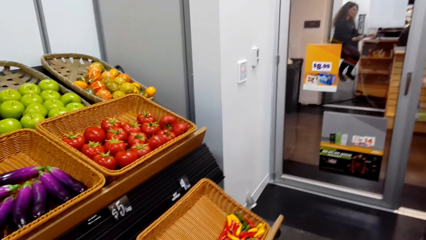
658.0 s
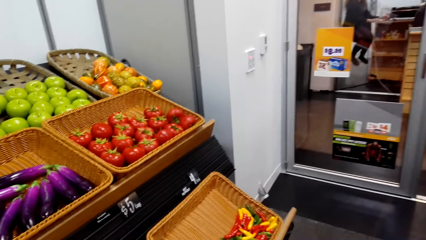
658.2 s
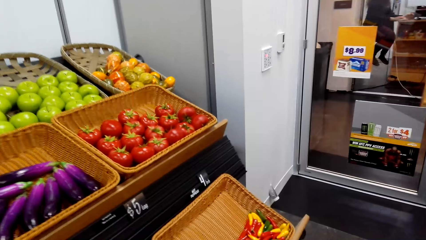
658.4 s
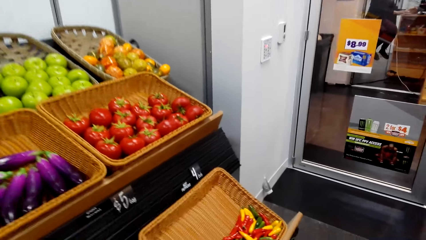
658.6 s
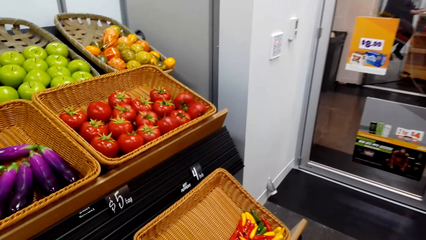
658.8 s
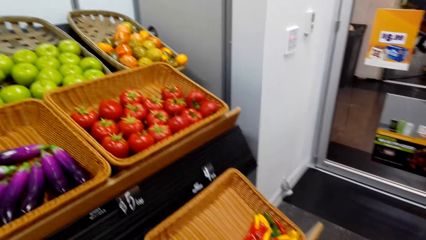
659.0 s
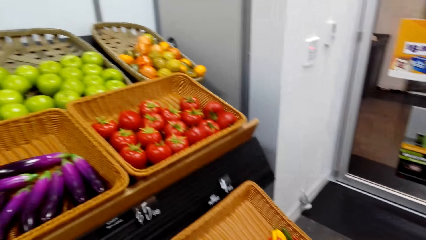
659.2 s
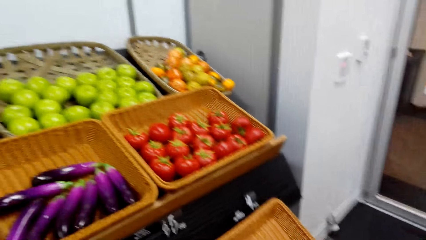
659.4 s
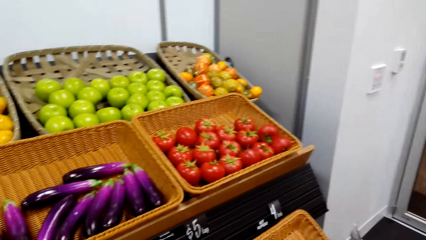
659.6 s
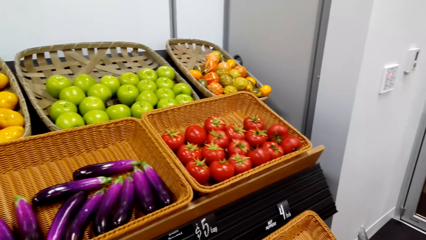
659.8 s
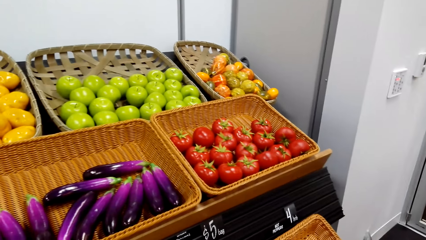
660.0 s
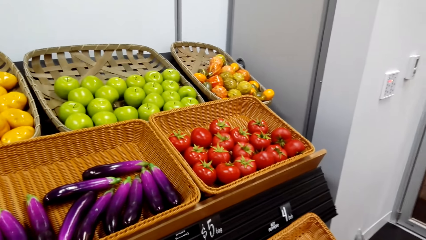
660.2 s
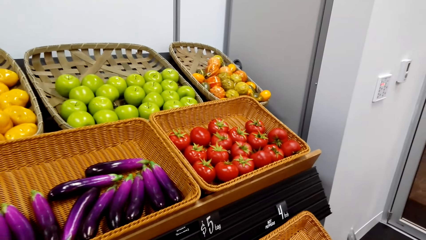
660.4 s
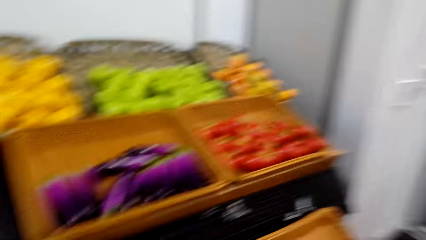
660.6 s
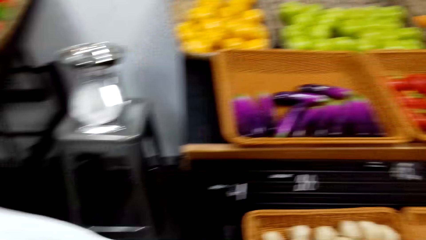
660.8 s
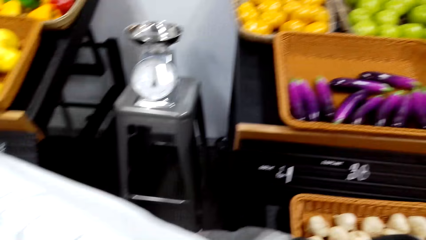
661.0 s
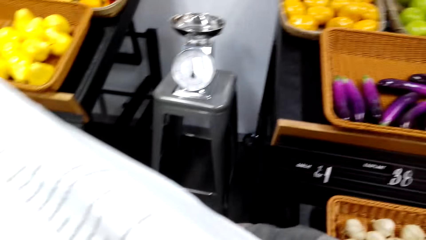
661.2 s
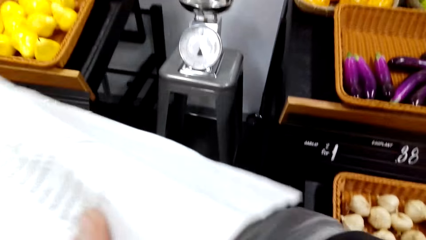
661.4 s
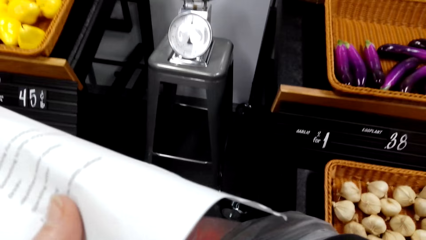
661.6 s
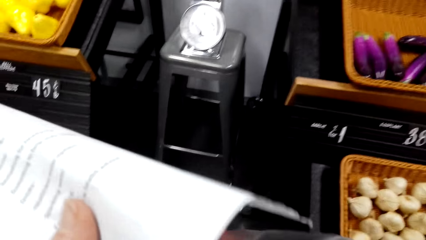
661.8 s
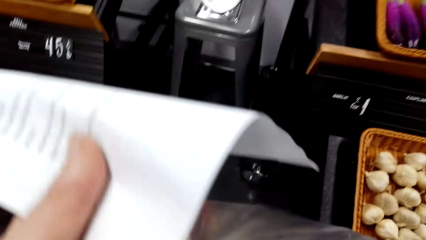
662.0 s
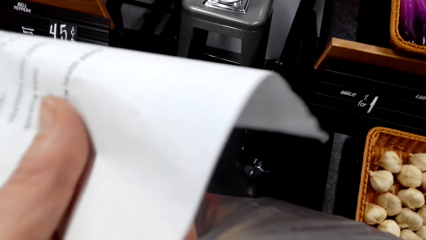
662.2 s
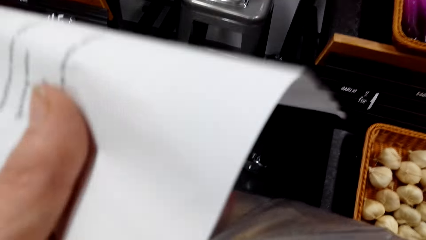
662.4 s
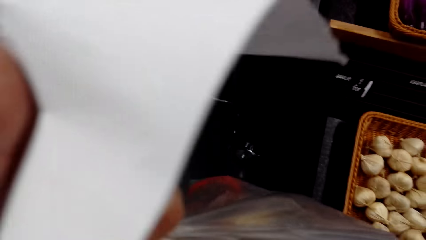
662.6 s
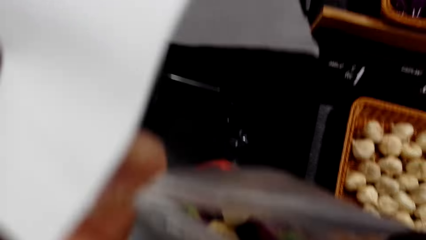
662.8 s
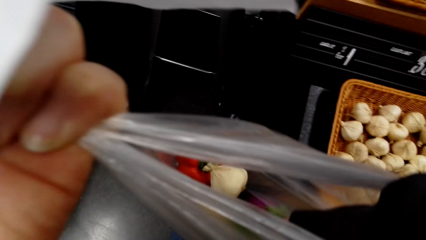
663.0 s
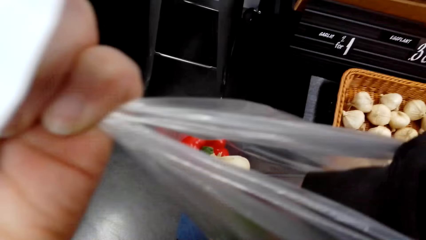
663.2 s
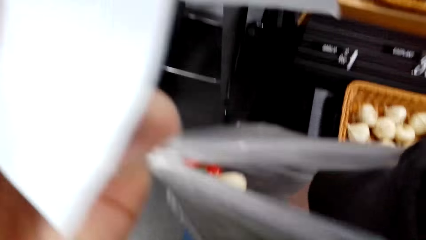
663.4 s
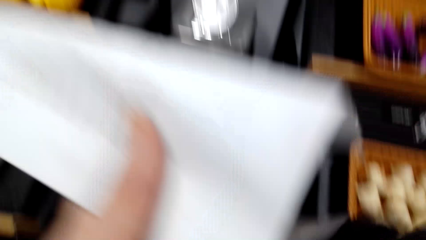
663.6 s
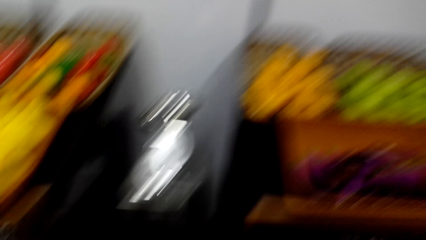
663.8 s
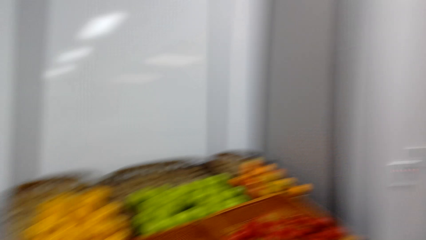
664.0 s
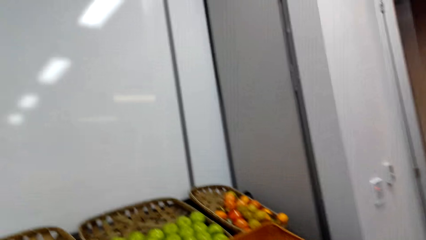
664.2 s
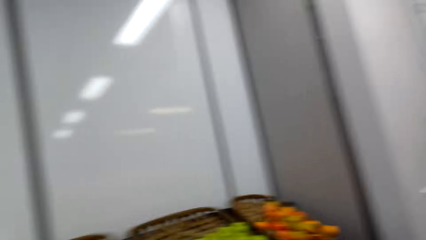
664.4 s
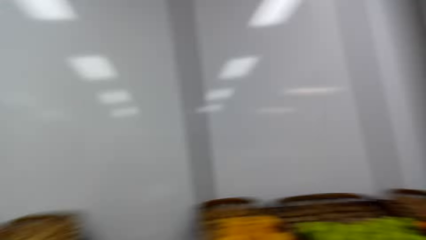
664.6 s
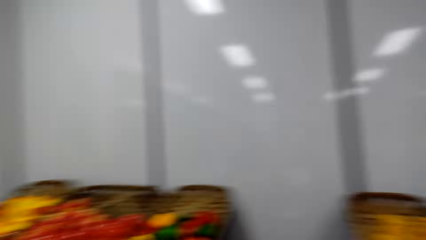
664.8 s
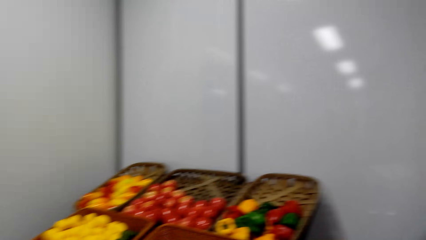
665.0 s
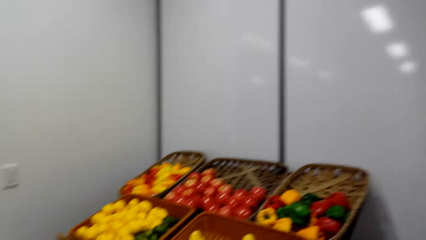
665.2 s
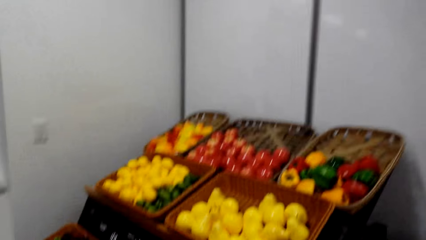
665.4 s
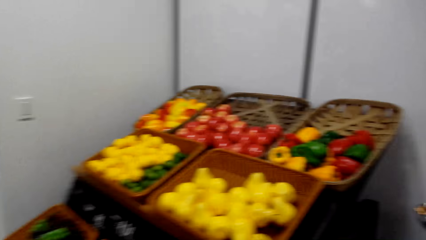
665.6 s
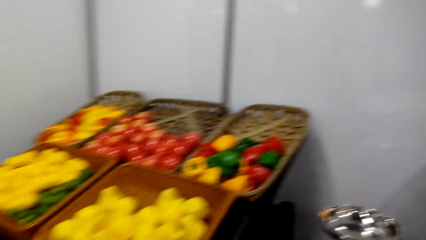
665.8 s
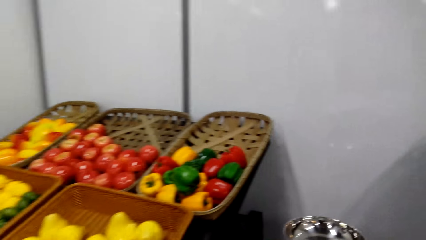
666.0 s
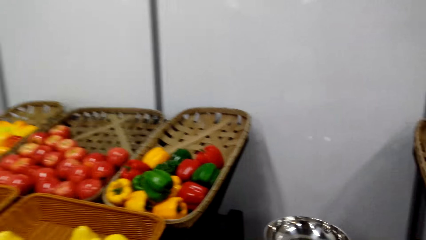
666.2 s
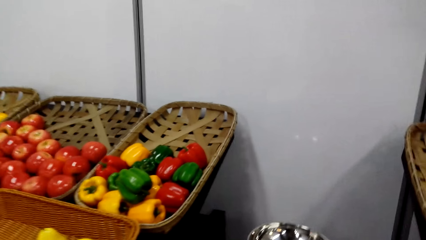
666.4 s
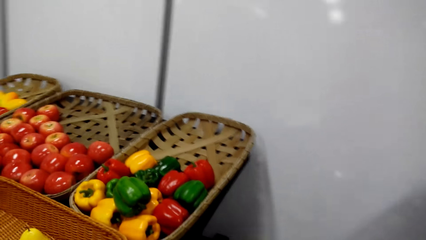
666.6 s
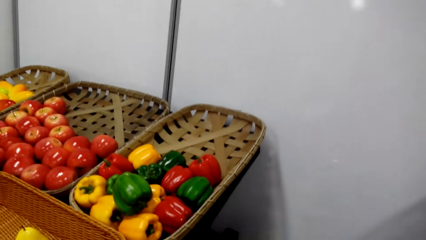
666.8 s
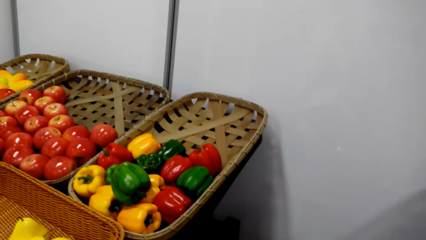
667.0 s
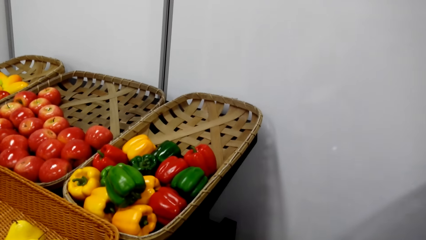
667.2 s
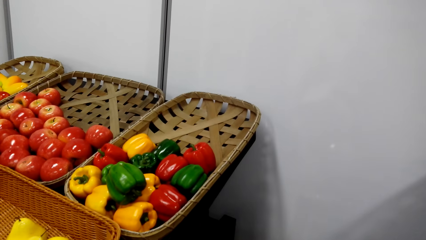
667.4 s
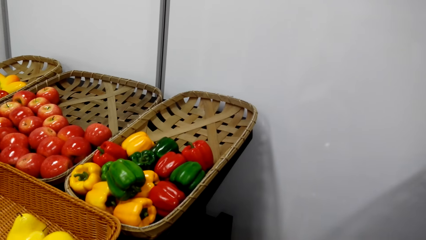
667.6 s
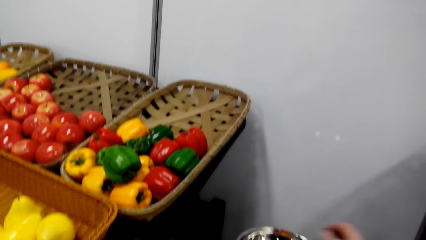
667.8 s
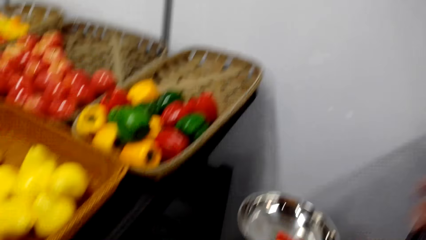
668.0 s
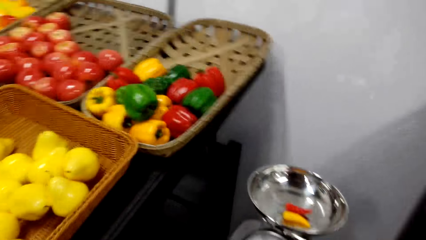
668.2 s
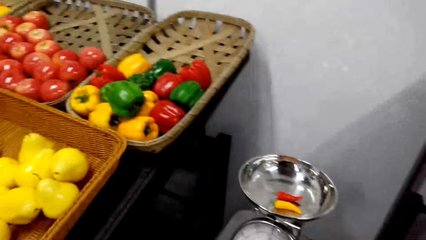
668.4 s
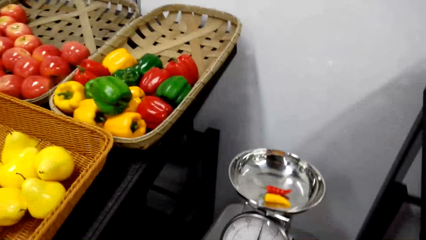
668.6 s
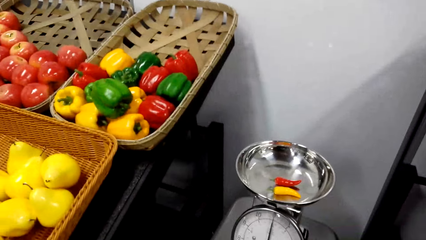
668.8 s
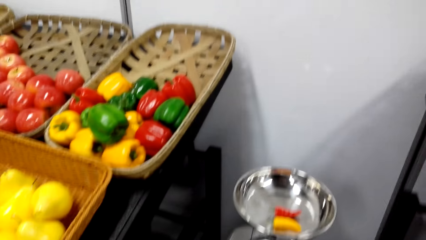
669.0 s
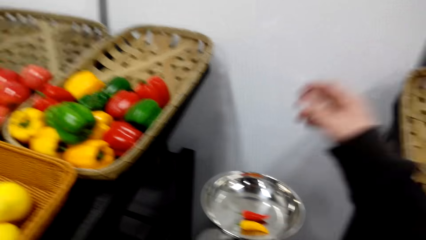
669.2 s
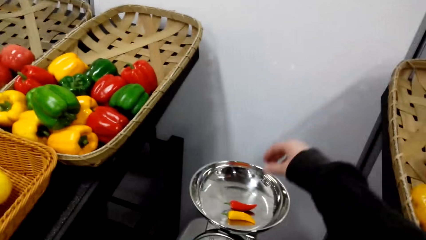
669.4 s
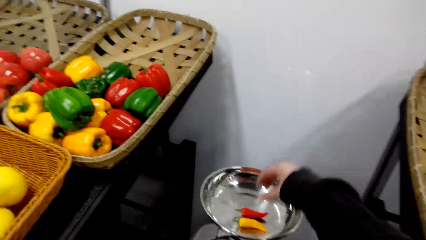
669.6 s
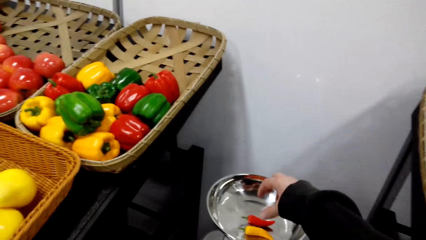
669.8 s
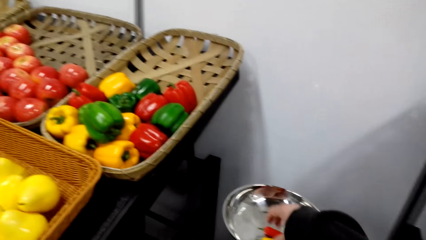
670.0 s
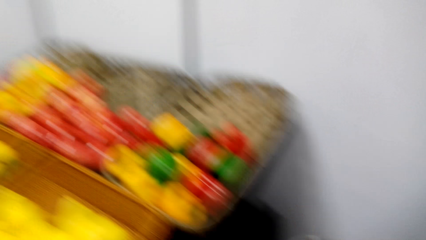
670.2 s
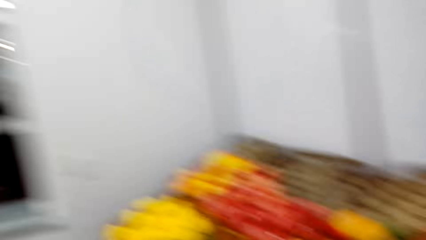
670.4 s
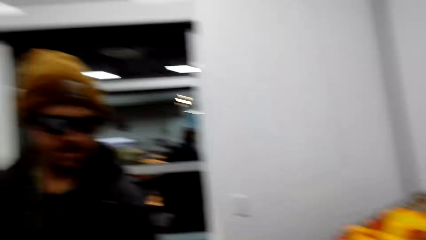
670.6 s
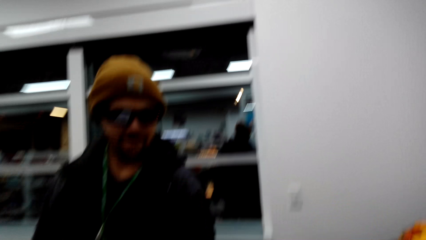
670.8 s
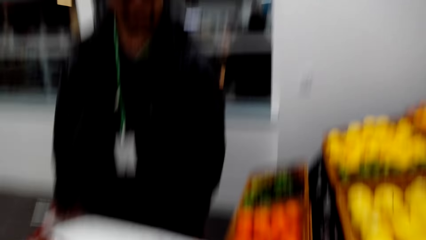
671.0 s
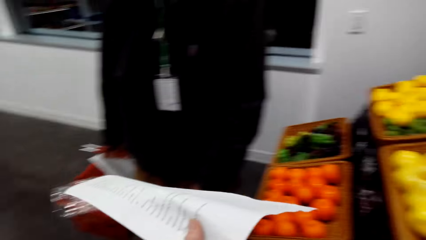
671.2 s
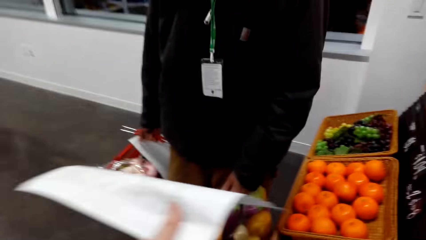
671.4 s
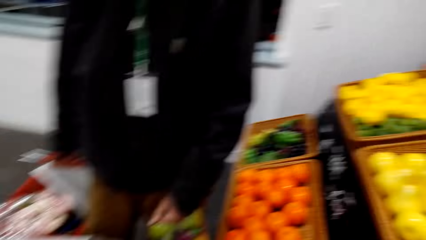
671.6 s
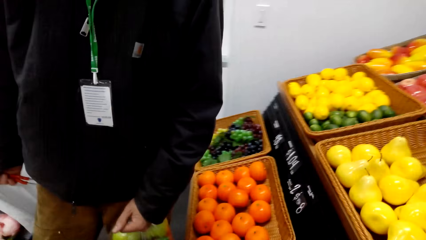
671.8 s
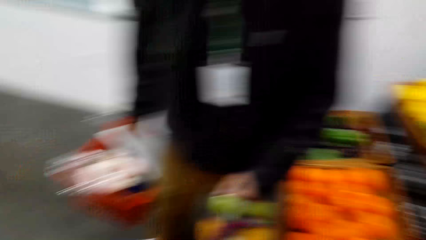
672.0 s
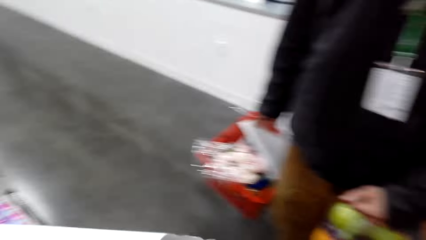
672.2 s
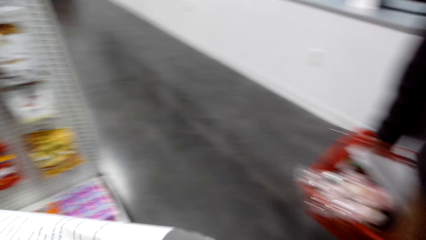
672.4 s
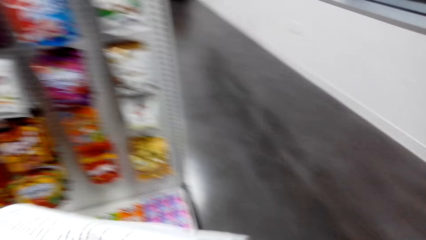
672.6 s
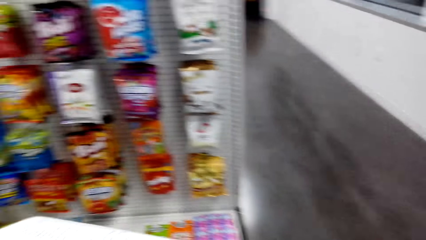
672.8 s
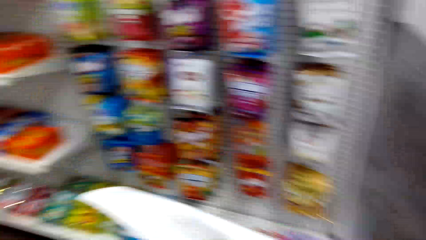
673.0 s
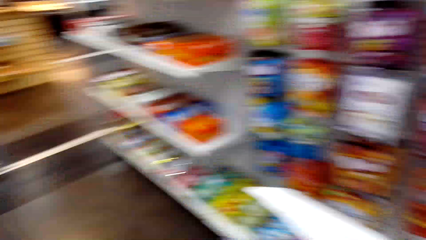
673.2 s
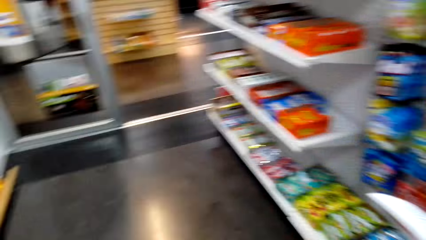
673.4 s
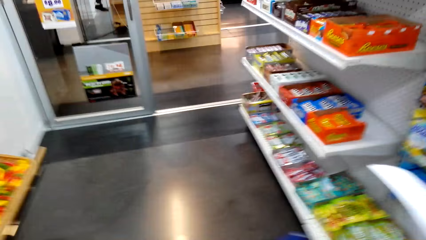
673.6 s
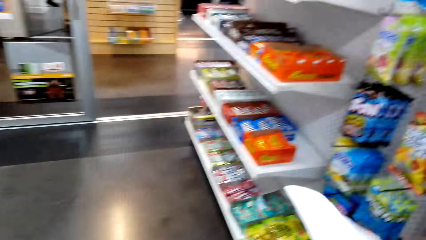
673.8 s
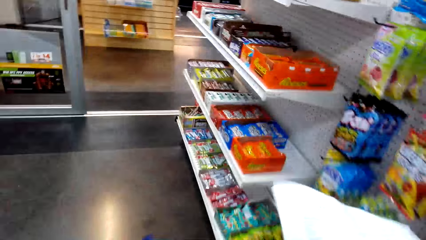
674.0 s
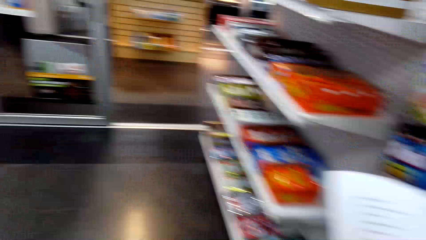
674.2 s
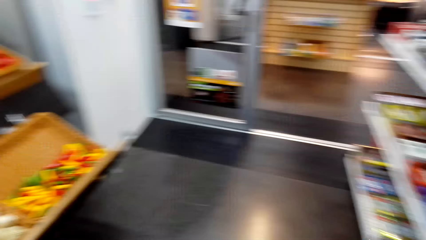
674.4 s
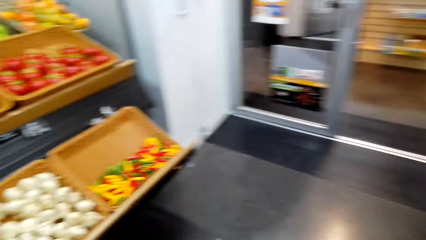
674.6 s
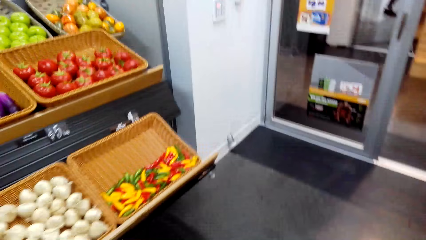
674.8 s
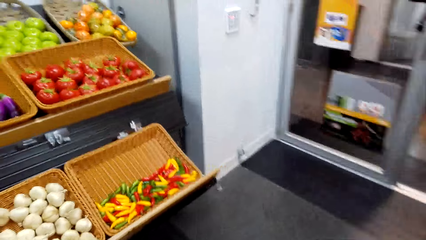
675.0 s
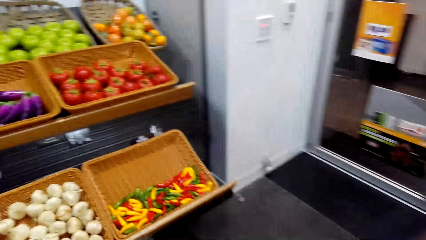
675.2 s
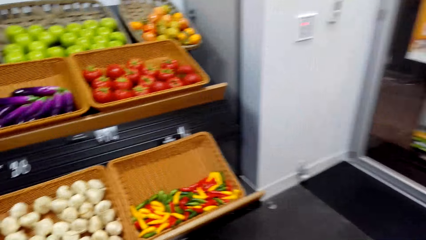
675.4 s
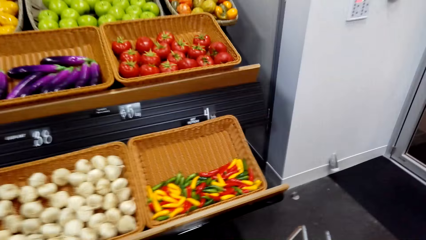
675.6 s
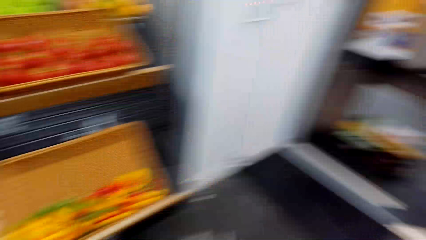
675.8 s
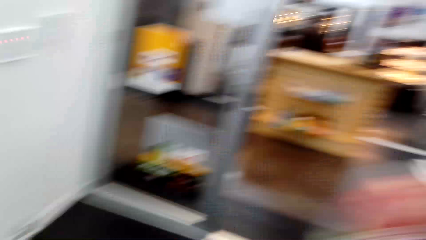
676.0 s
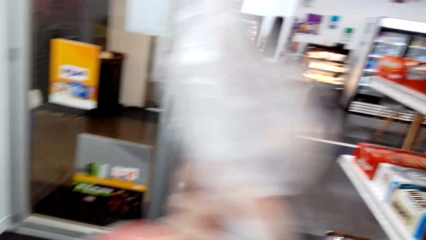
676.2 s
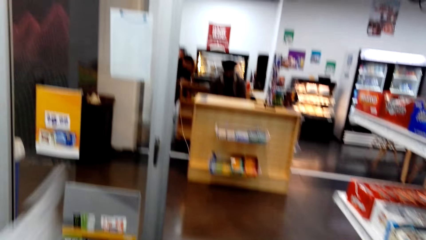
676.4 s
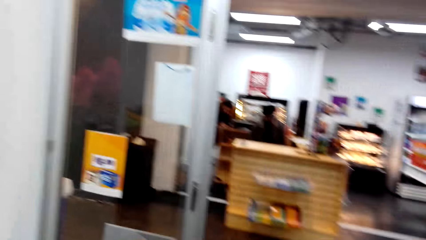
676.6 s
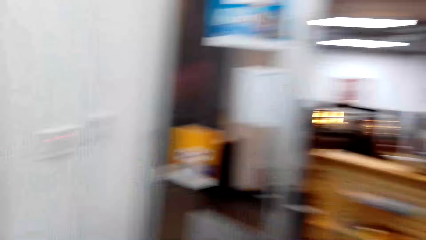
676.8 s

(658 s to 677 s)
The camera wearer does something. They pull up the paper. They drop pepper on the weighing machine. They look around. They walk around the room.
